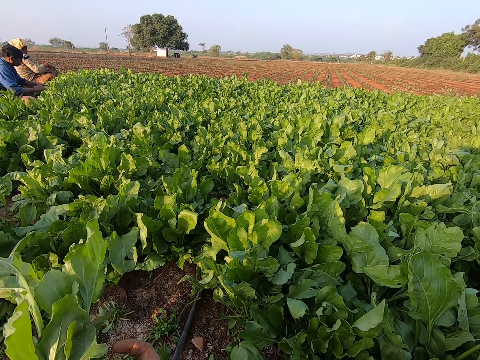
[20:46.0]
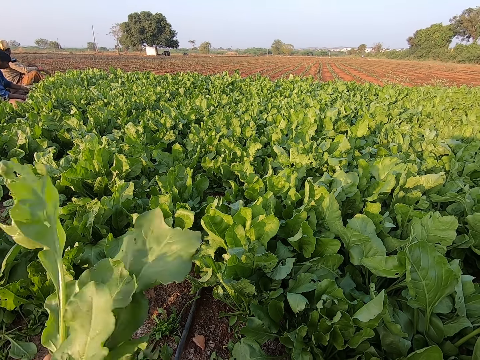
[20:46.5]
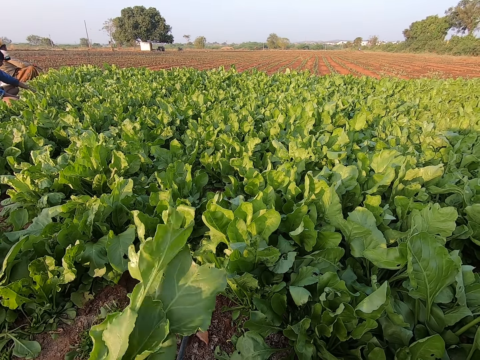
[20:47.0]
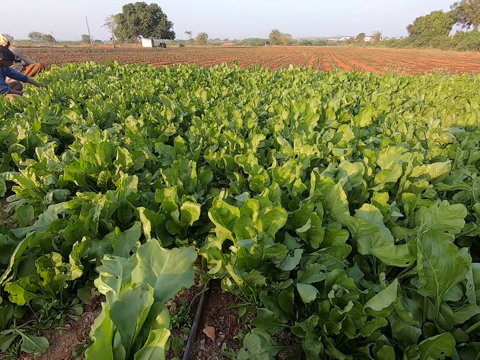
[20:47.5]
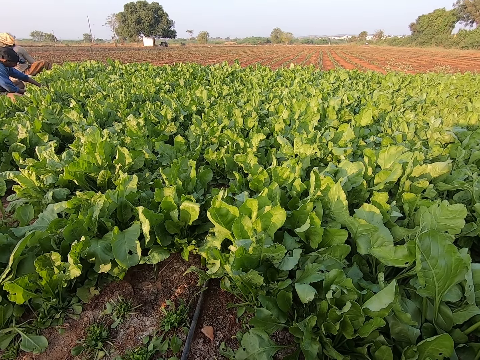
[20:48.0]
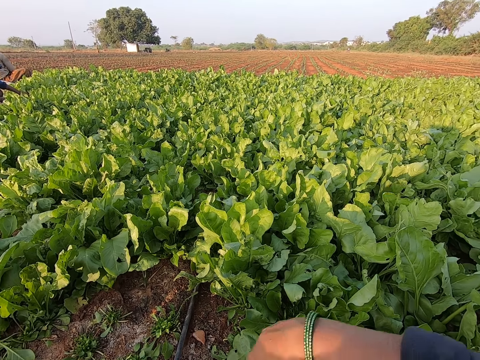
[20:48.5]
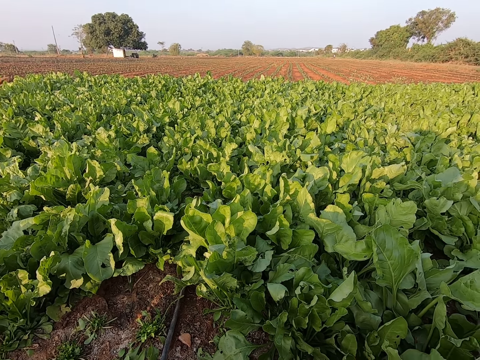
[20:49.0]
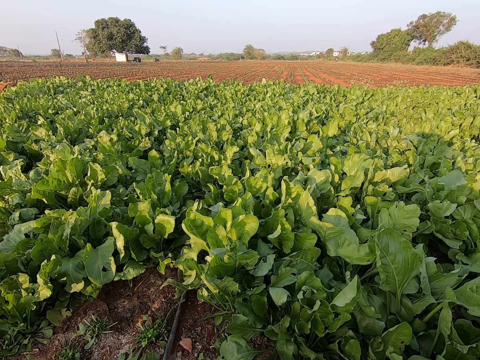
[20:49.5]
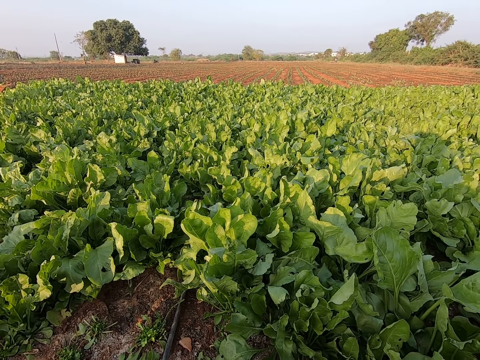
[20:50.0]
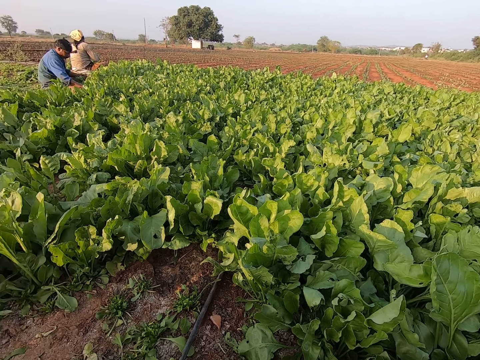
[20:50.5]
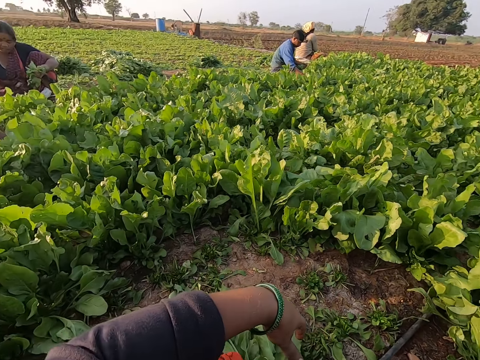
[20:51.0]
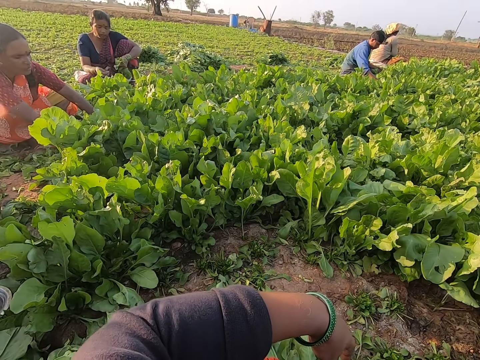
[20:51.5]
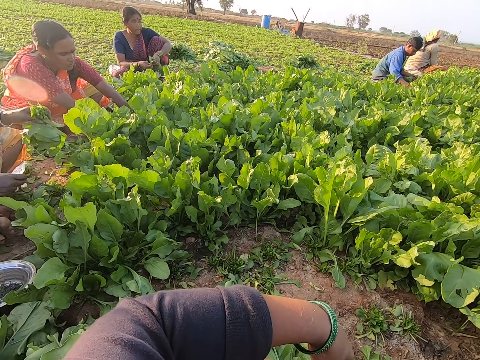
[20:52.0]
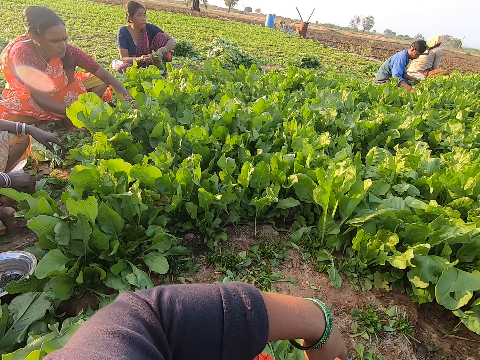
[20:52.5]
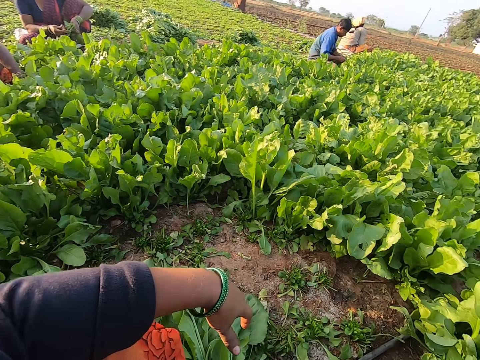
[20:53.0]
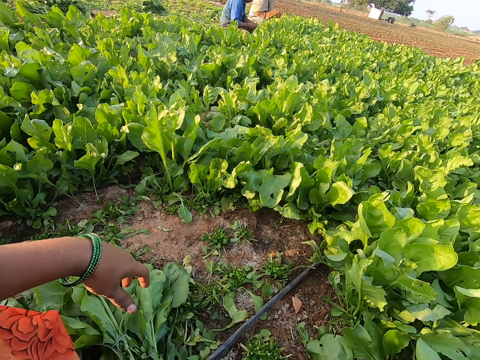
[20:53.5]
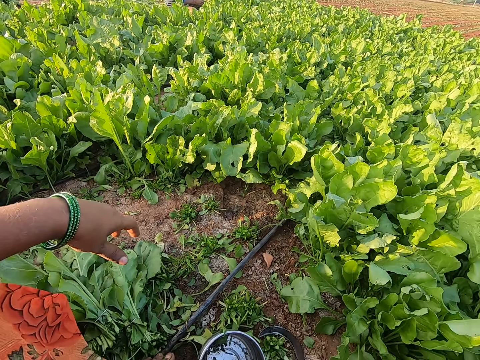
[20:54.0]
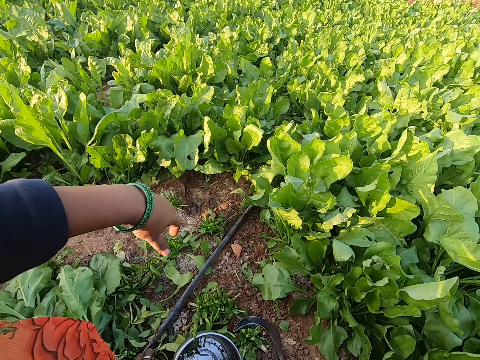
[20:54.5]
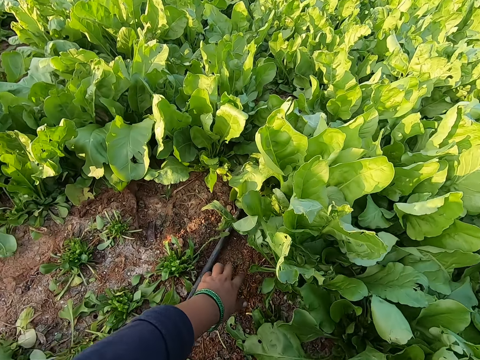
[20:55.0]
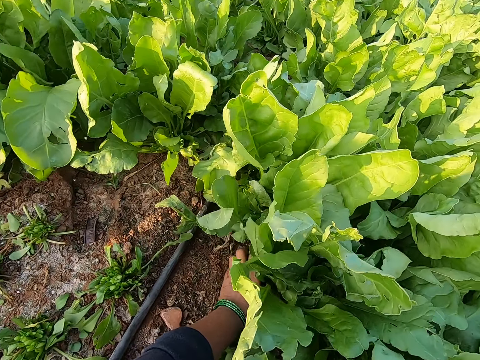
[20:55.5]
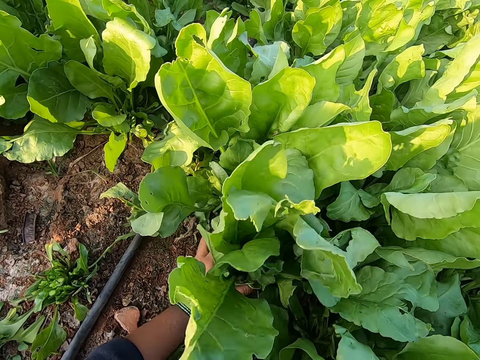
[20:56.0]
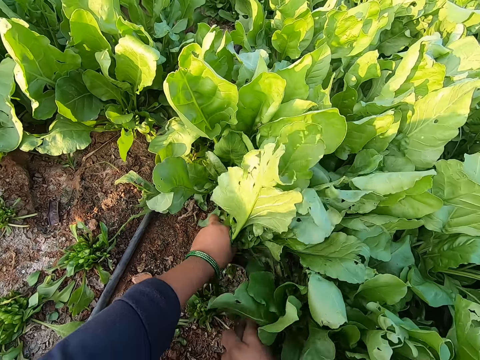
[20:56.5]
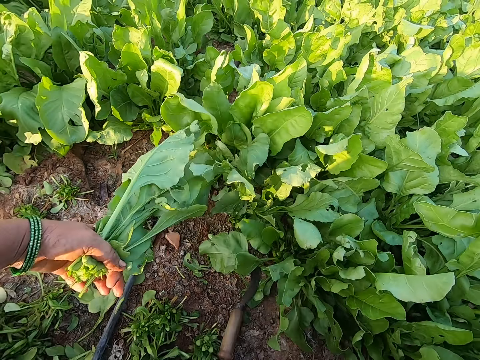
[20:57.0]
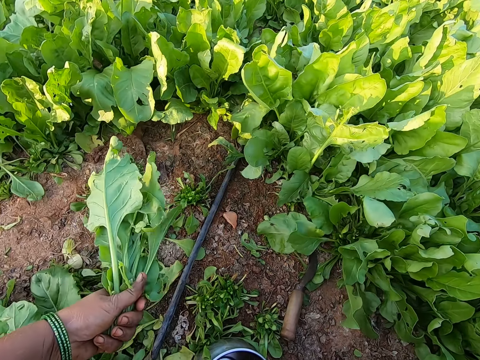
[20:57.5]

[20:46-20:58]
The camera wearer looks around. She ties the spinach with the rubber band. She looks around. A woman drops the spinach in her left hand on the ground. The camera wearer plucks some spinach from the ground with her left hand. She holds the spinach.

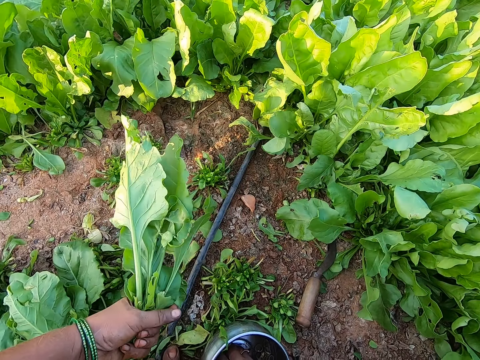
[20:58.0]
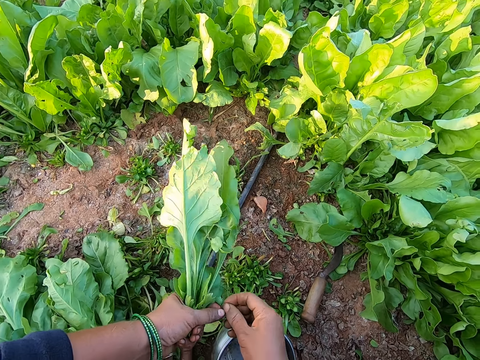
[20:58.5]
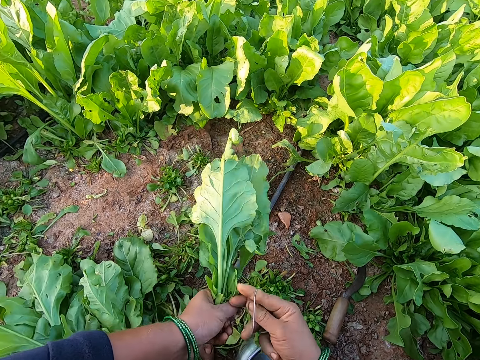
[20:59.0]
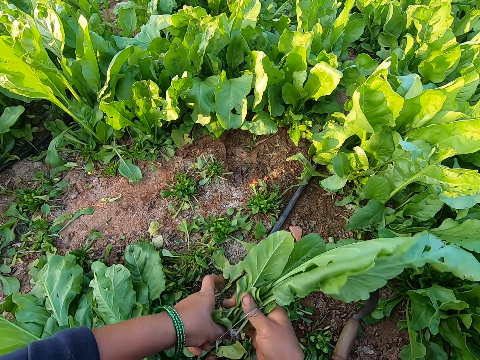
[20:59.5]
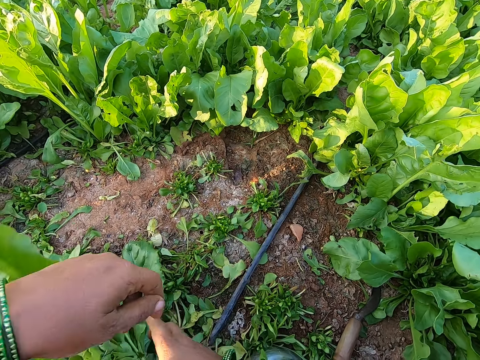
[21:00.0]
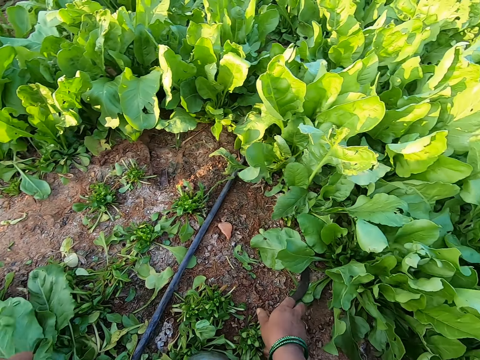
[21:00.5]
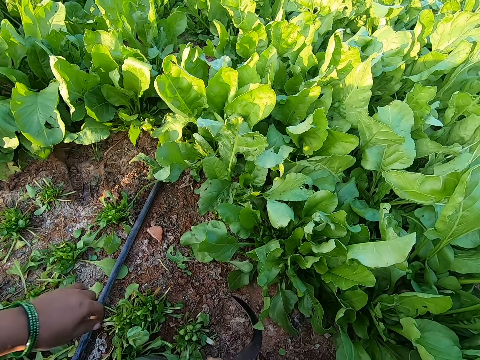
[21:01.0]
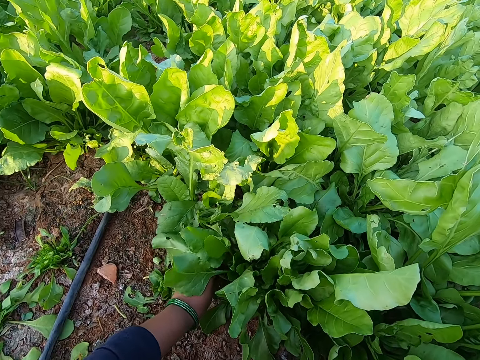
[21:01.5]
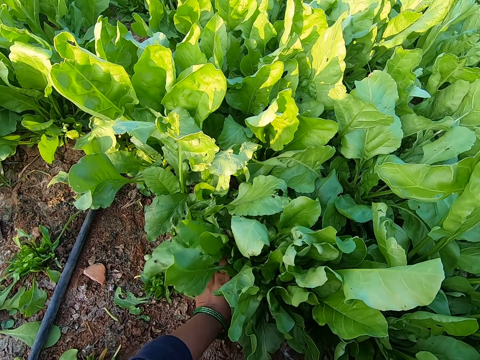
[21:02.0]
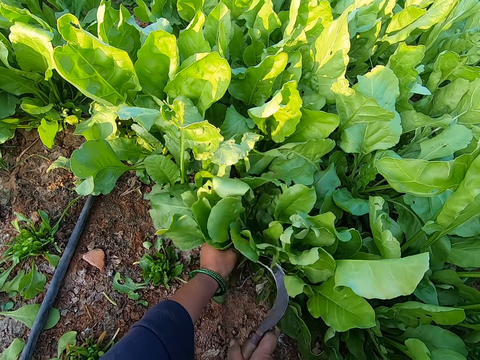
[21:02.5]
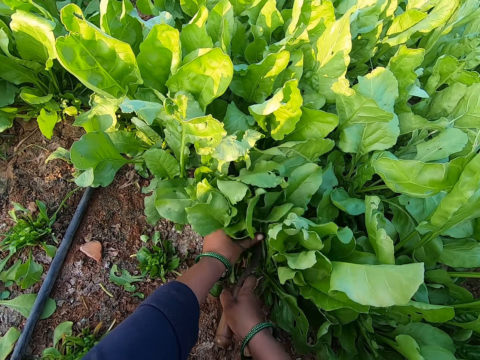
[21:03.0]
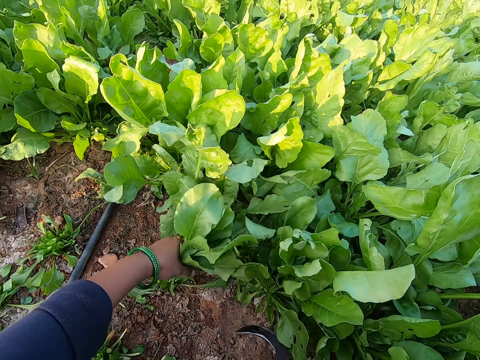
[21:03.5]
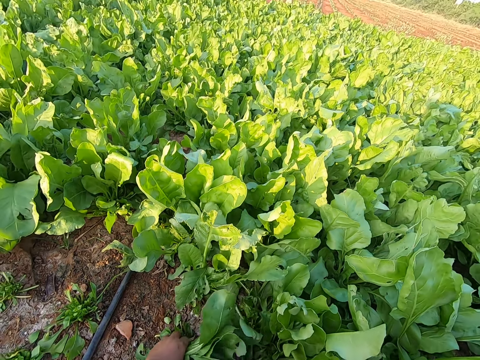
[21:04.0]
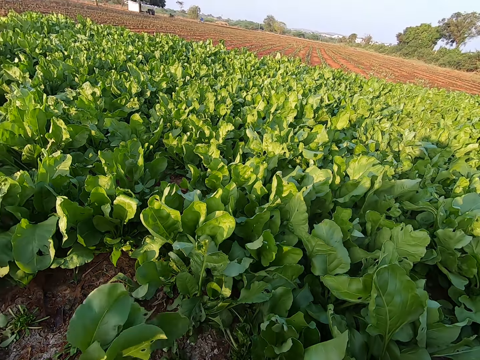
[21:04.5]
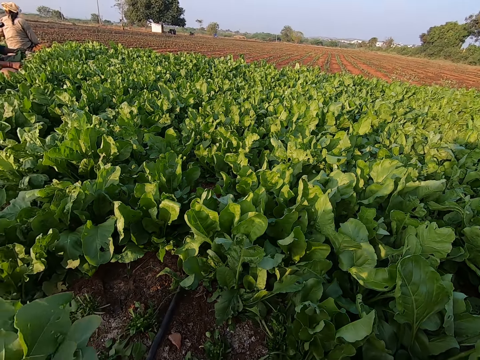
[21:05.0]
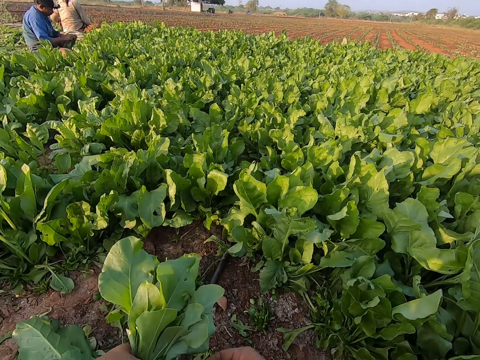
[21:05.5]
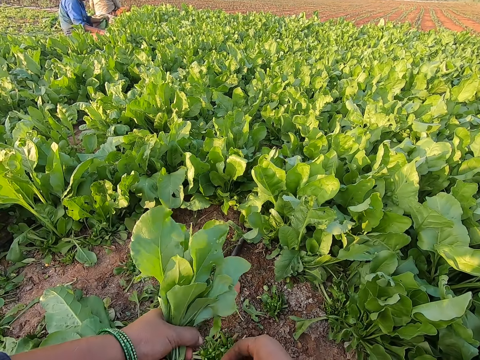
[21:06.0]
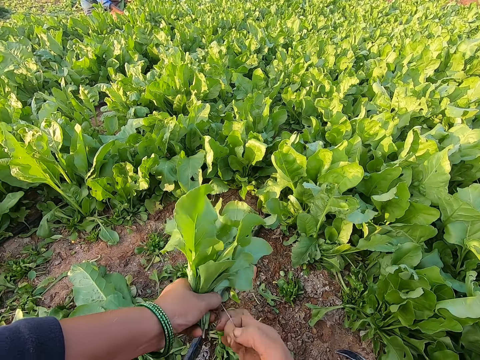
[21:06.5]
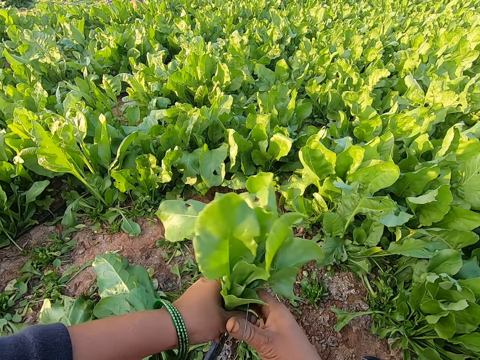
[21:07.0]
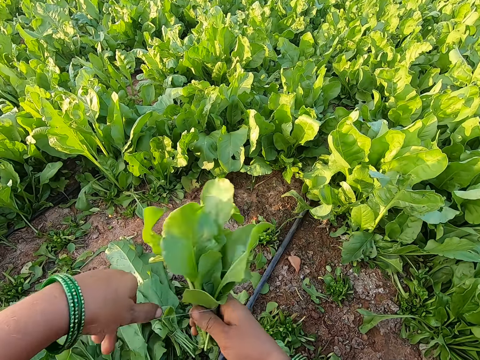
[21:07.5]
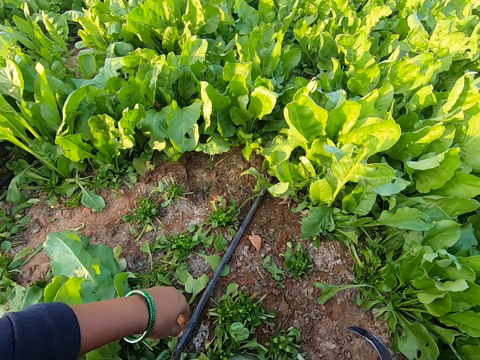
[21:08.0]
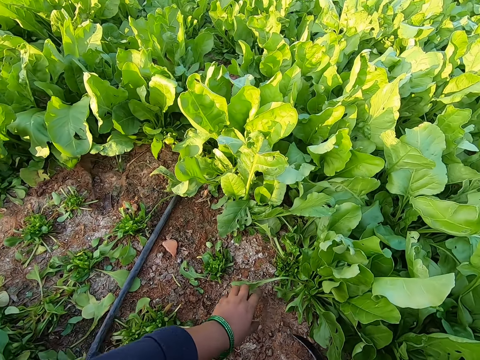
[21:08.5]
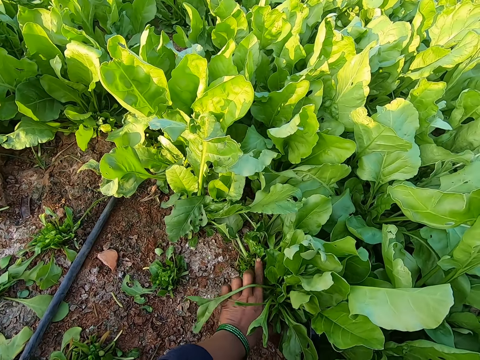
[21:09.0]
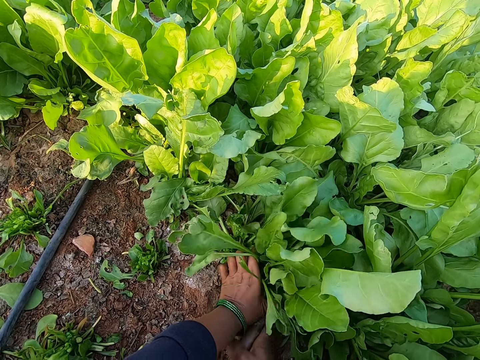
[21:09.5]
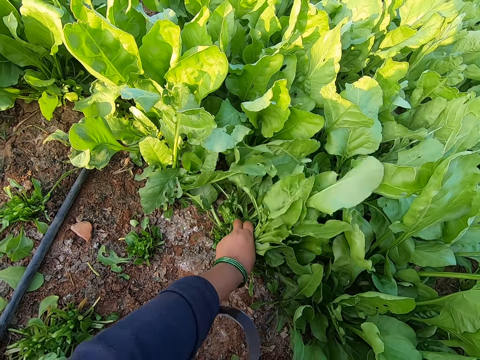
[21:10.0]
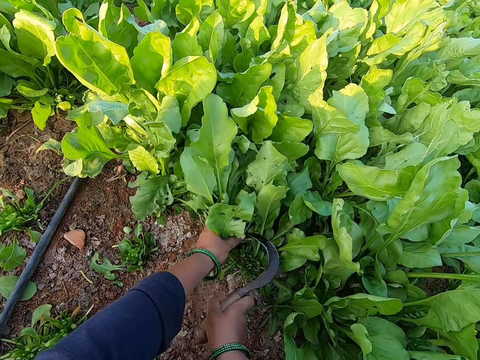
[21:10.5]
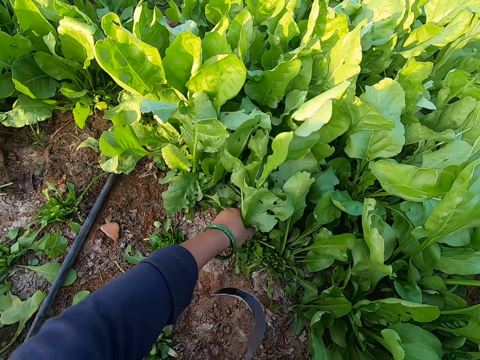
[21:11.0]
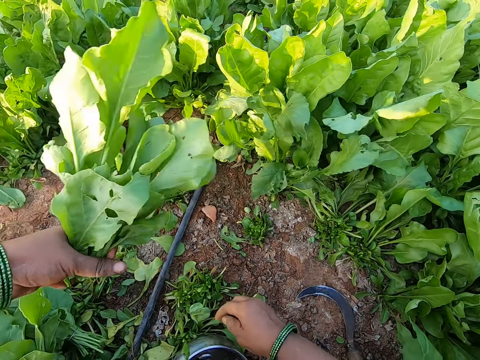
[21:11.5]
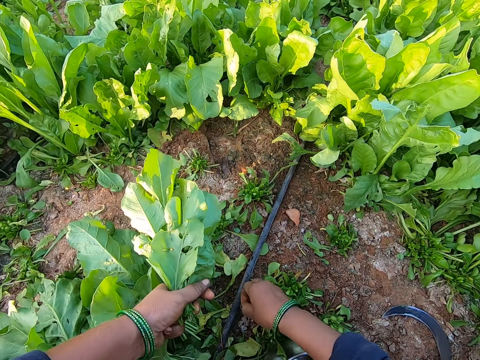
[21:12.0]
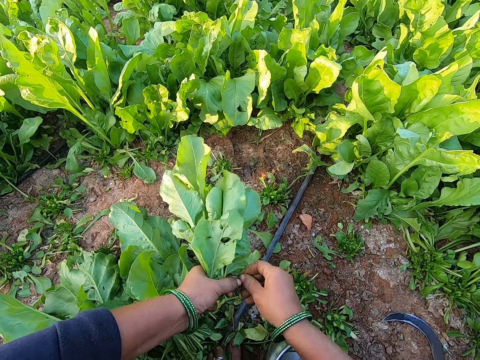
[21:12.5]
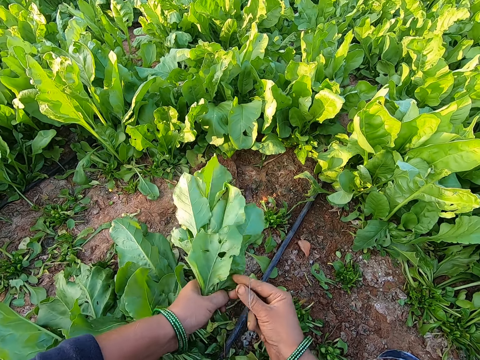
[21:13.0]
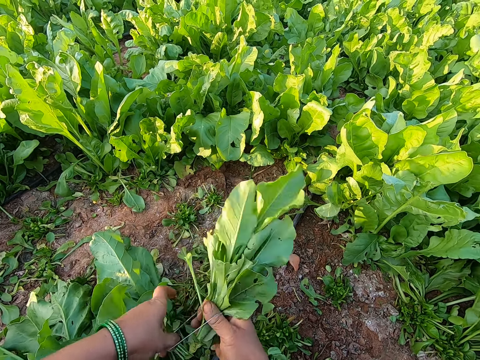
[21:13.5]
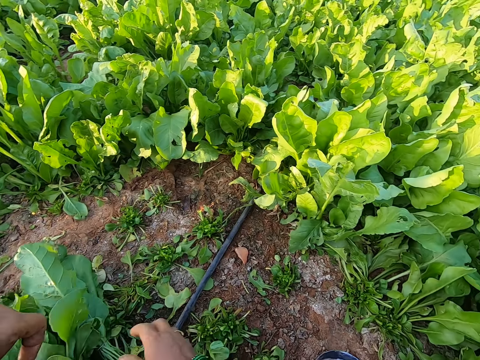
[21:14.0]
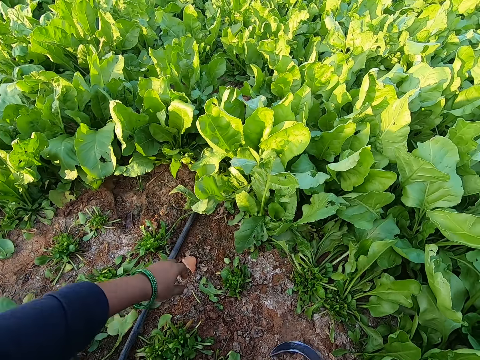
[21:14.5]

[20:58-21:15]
The camera wearer takes a rubber band from the bowl on the ground with her right hand. She holds the rubber band with both hands. She expands the rubber band in her hands with her right hand. She passes the spinach from her left hand to her right hand. She binds the spinach in her right hand with the rubber band with both hands. She drops the spinach in her right hand on the ground. She picks the sickle from the ground with her right hand. She holds some spinach on the ground with her left hand. She cuts the spinach in her left hand with the sickle in her right hand. She holds a rubber band with both hands. She expands the rubber band in her hands with her right hand. She passes the spinach from her left hand to her right hand. She binds the spinach in her right hand with the rubber band with both hands. She drops the spinach in her right hand on the ground. She picks the sickle from the ground with her right hand. She holds some spinach on the ground with her left hand. She cuts the spinach in her left hand with the sickle in her right hand. She drops the sickle in her right hand on the ground. She takes a rubber band from the ground with her right hand. She holds the rubber band with both hands. She expands the rubber band in her hands with her right hand. She passes the spinach from her left hand to her right hand. She binds the spinach in her right hand with the rubber band with both hands. She drops the spinach in her right hand on the ground.
